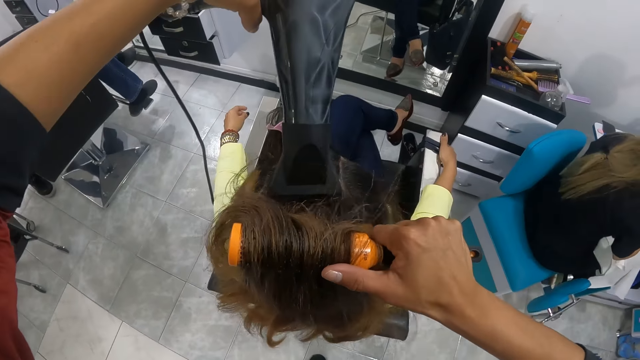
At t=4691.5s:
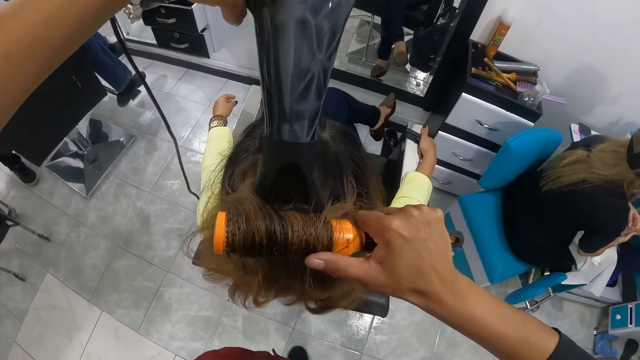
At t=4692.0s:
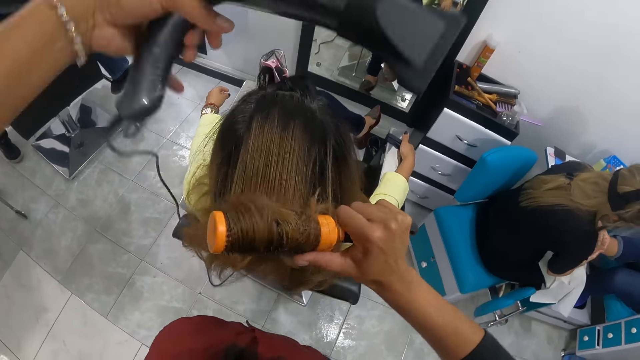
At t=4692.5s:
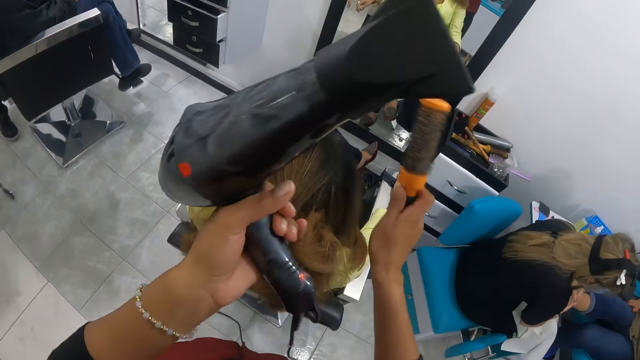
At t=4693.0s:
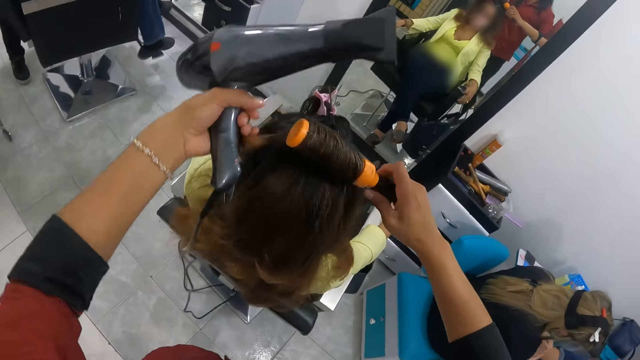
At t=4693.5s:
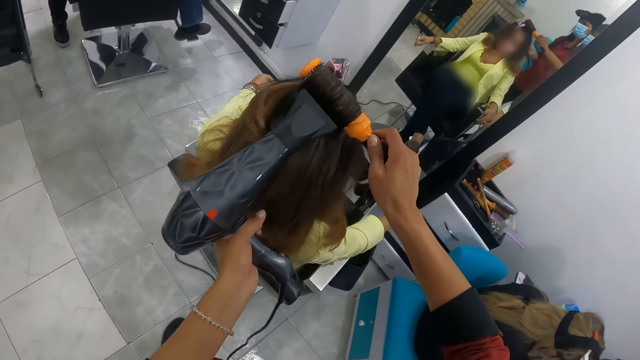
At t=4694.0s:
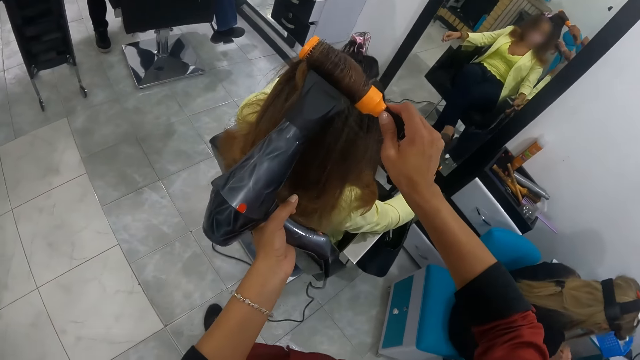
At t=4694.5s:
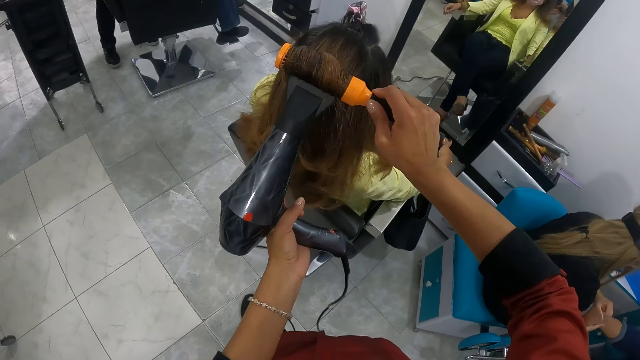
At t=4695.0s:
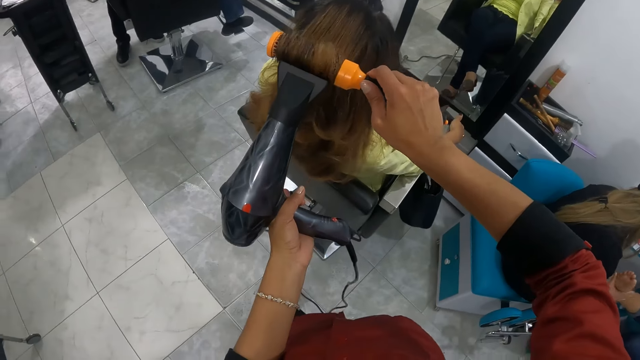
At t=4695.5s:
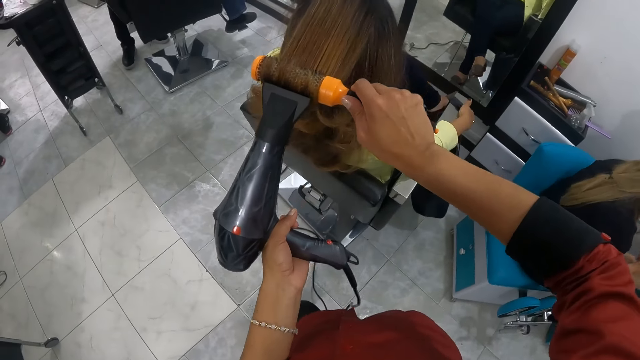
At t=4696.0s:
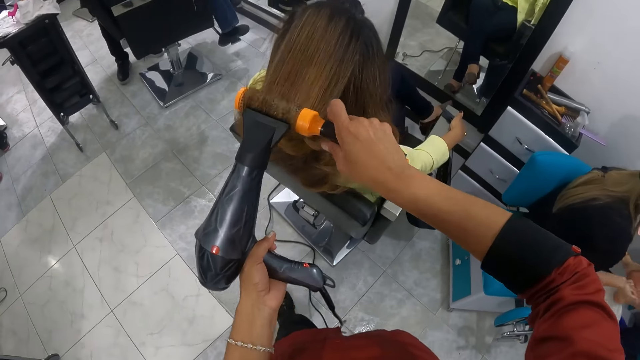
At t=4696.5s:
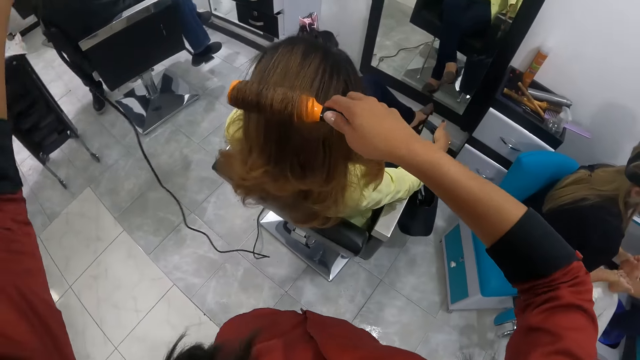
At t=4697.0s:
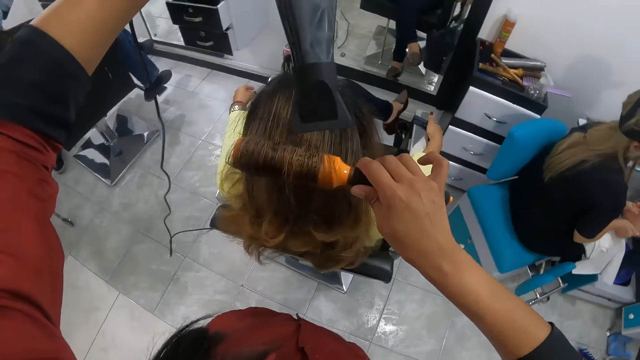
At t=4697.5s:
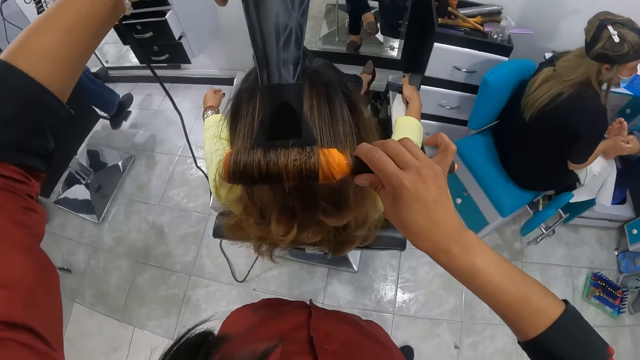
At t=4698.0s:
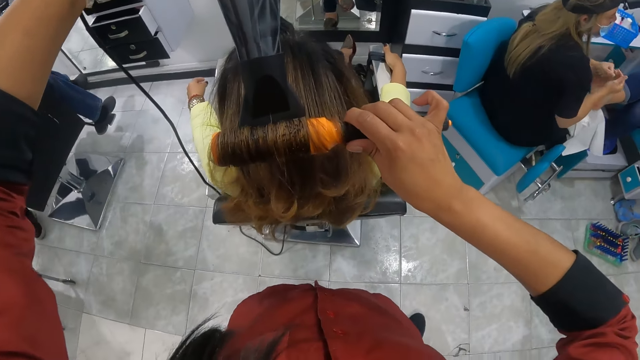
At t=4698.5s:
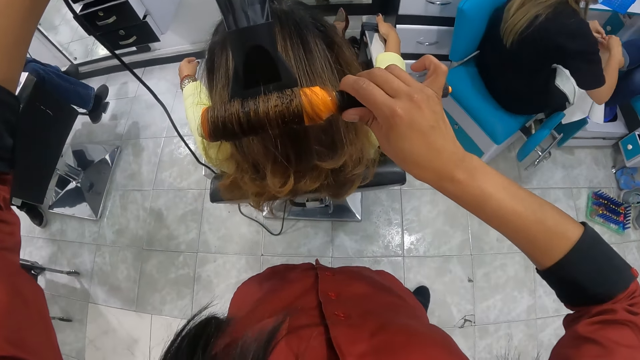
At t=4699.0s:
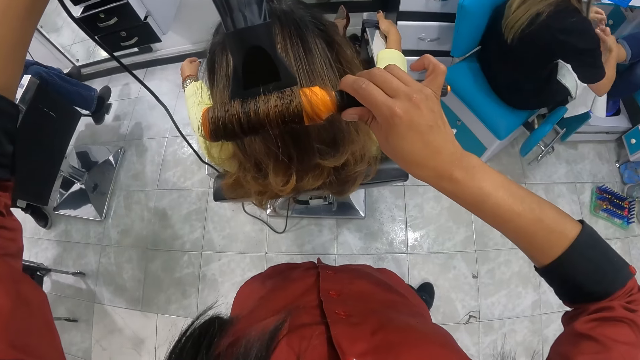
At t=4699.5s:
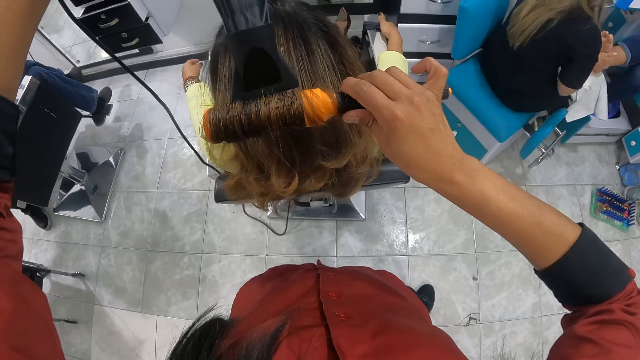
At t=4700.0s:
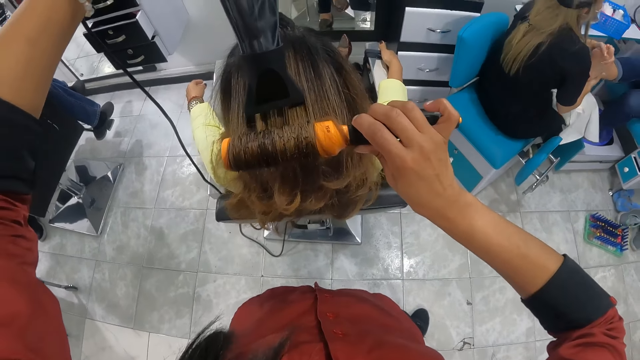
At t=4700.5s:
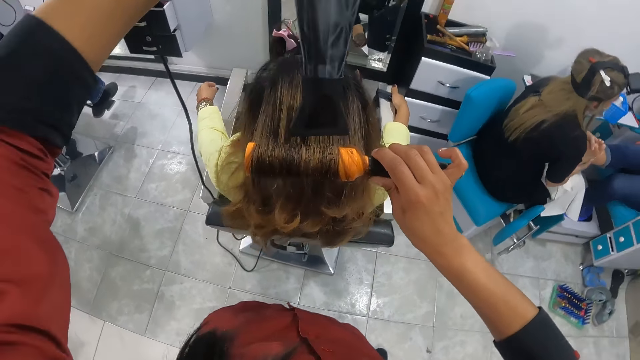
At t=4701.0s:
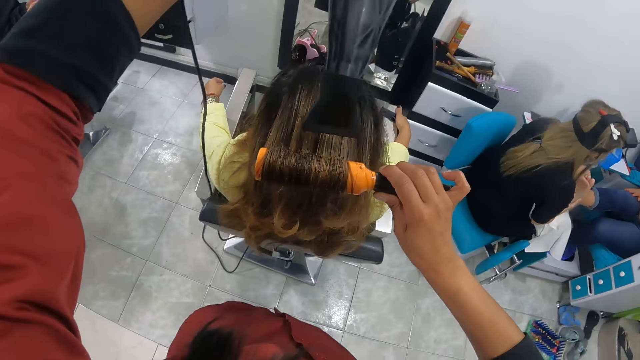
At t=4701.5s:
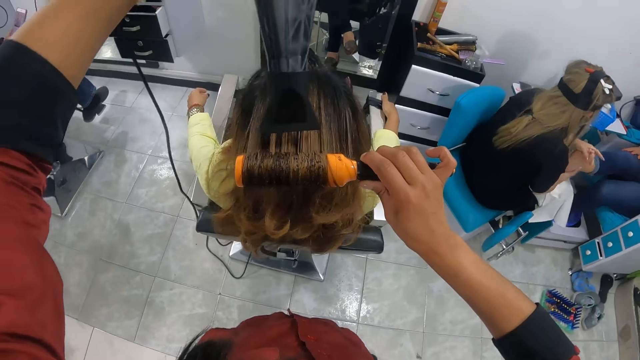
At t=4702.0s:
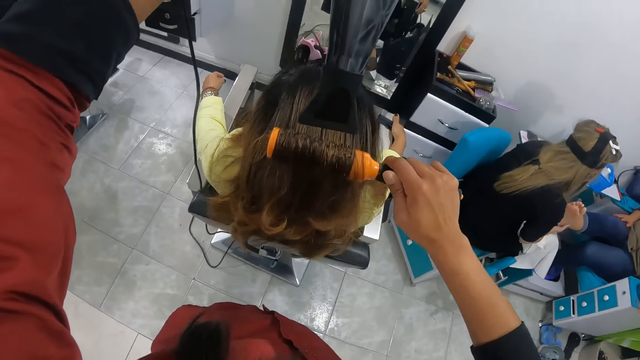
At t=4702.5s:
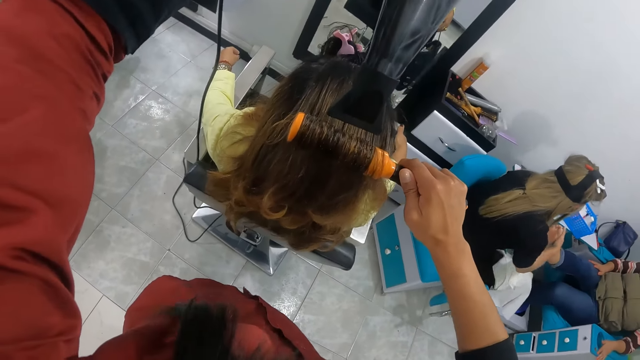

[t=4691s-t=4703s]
The camera wearer dries the woman's hair with the hair dryer in her left hand. She holds the woman's hair with her left hand. She brushes the woman's hair with the hair dryer brush in her right hand. She dries the woman's hair with the hair dryer in her left hand. Another woman rubs the leg of a third woman with both hands. The camera wearer rolls the hair dryer brush with her right hand. She dries the first woman's hair with the hair dryer in her left hand.

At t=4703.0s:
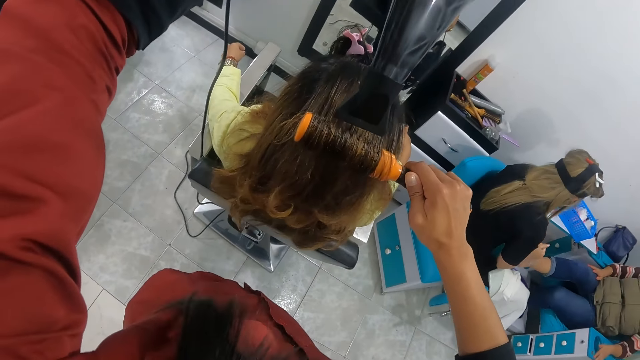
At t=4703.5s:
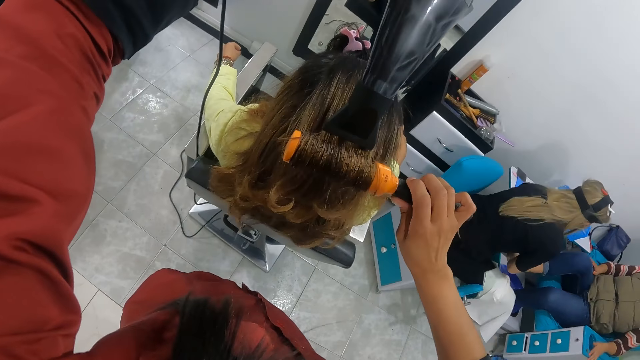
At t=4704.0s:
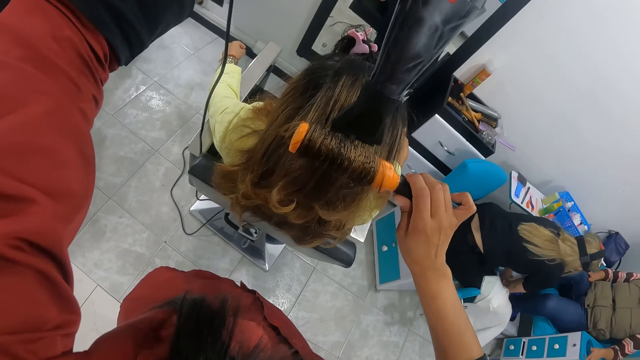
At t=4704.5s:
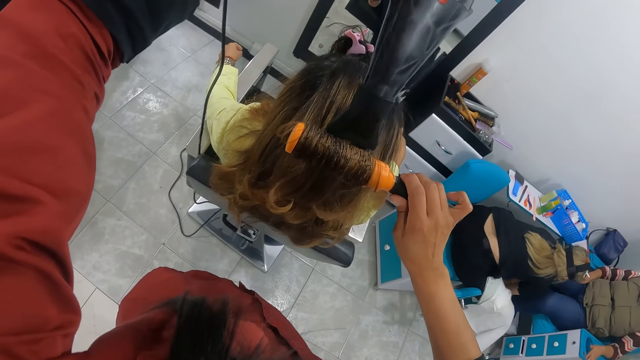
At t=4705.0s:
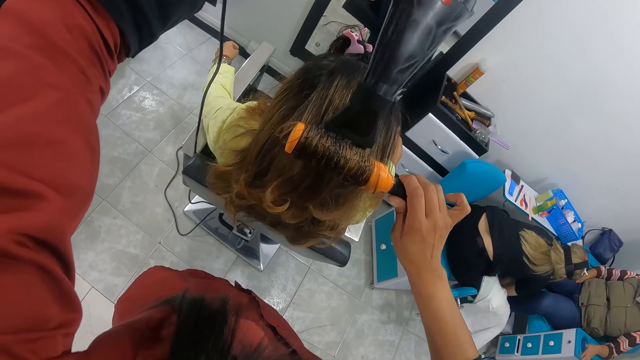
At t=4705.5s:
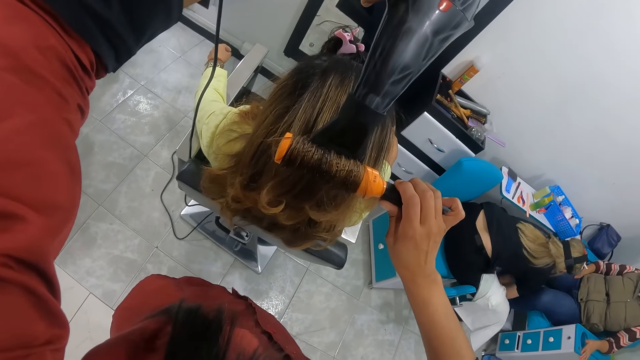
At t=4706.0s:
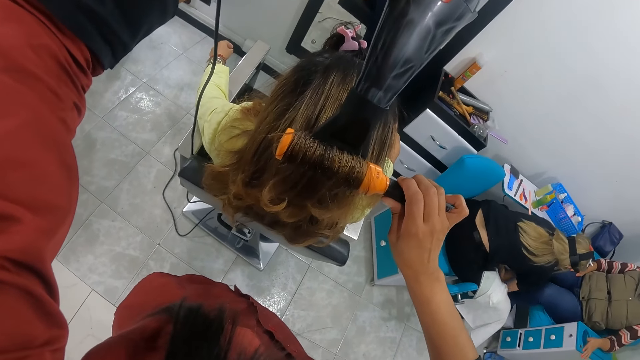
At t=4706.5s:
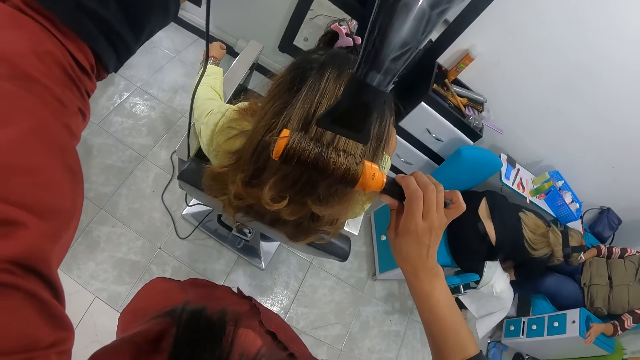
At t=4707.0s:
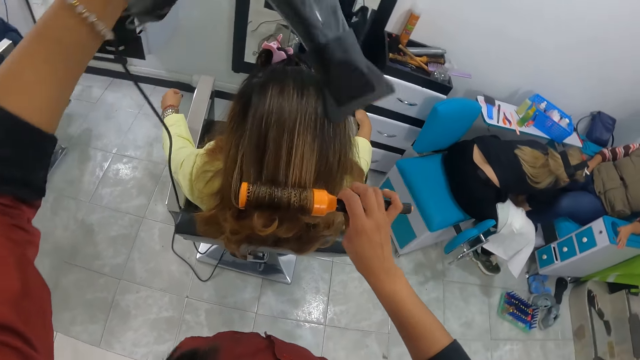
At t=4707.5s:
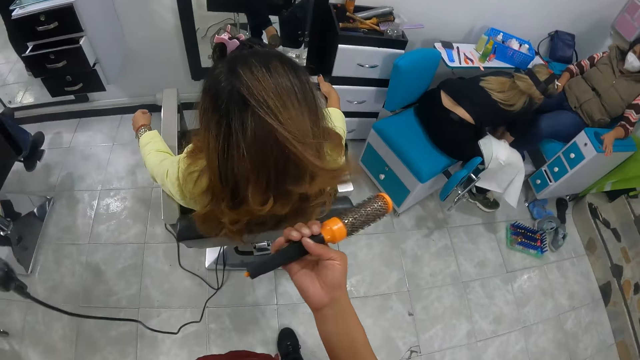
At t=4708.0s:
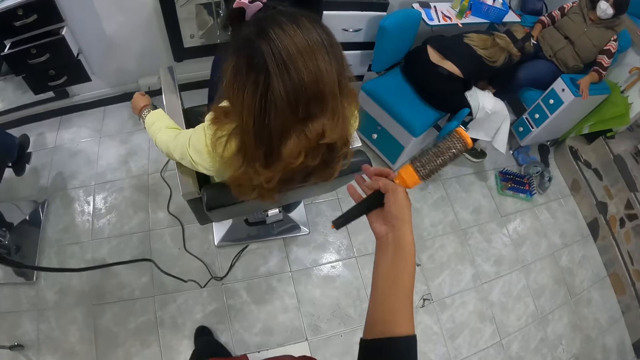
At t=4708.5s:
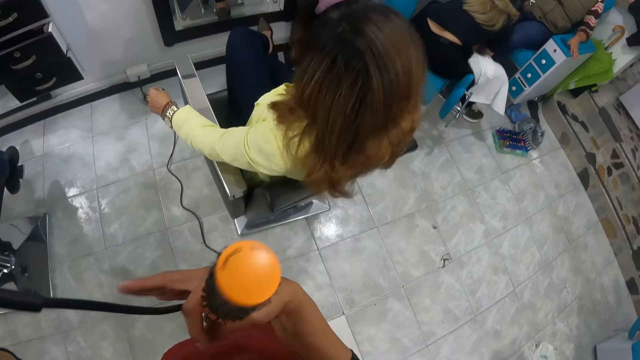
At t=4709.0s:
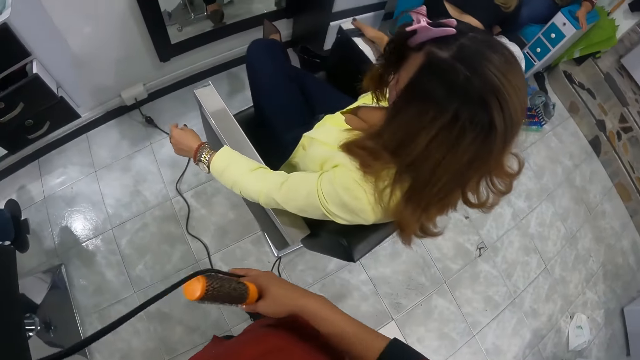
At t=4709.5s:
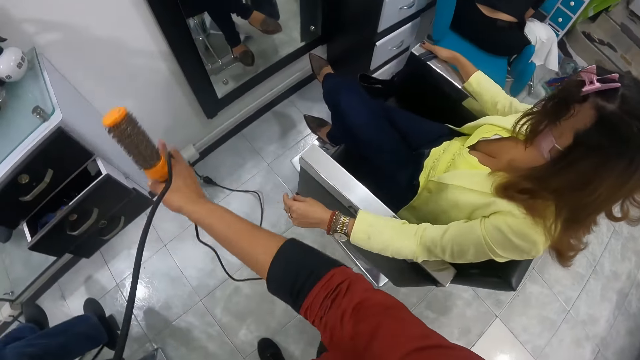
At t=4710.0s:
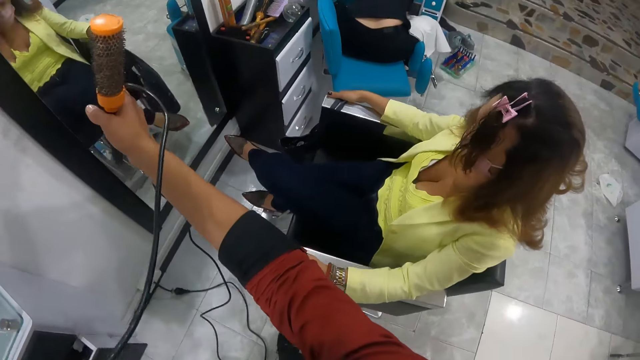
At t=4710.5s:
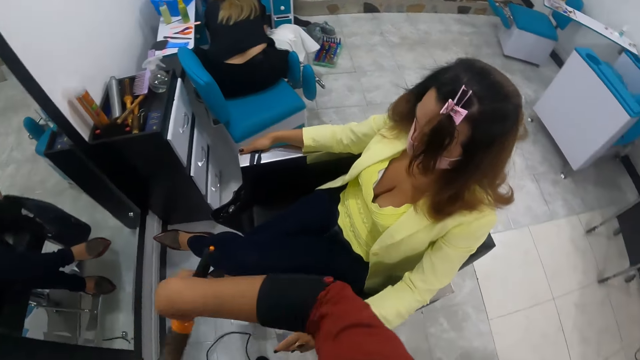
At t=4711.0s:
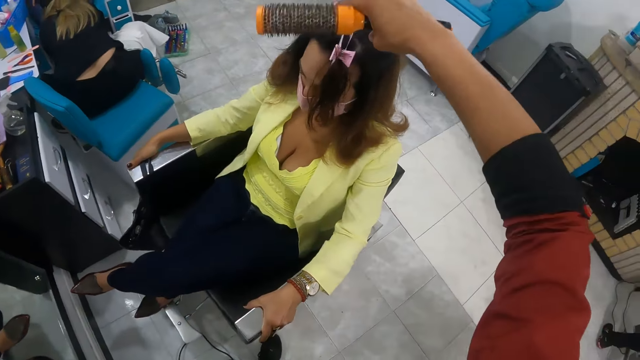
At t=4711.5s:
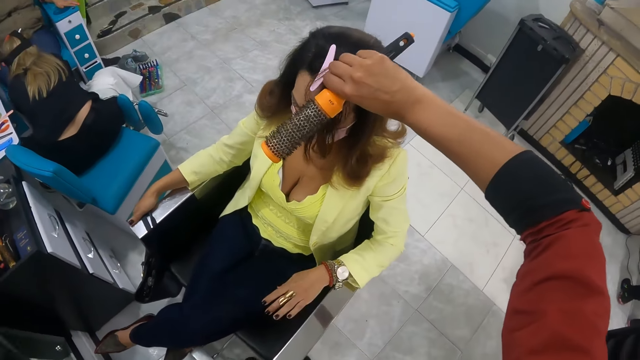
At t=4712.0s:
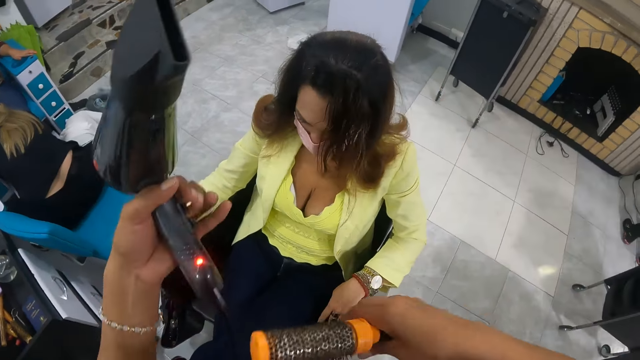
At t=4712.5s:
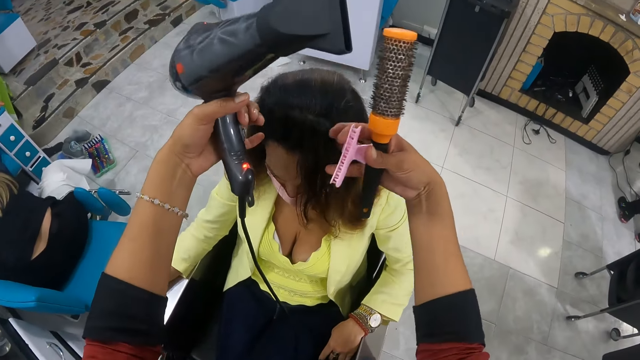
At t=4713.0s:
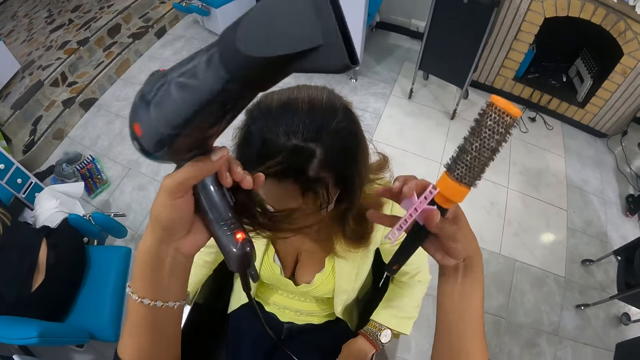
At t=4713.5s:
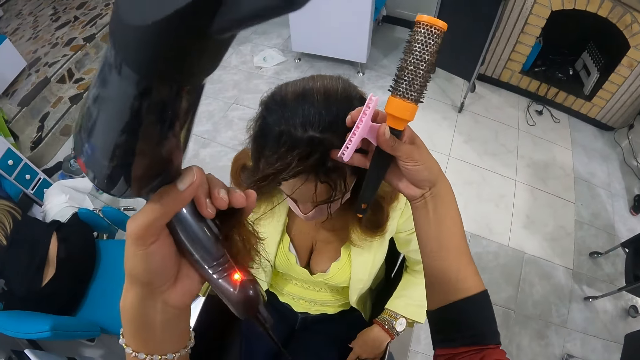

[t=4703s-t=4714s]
The camera wearer removes the hairpin from the woman's hair with her right hand. She dresses the woman's hair with both hands.
